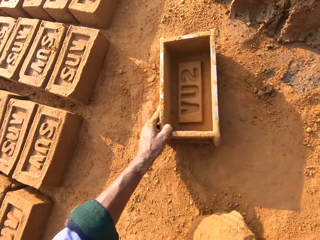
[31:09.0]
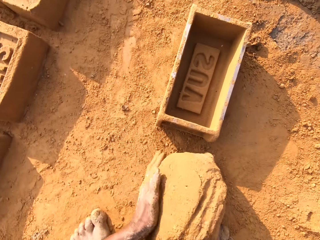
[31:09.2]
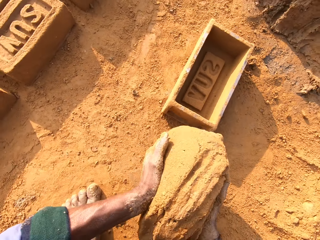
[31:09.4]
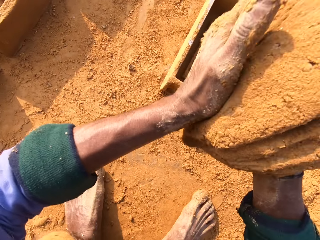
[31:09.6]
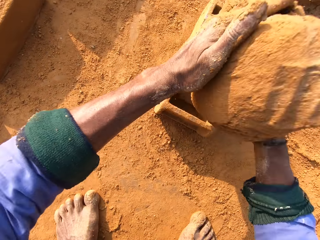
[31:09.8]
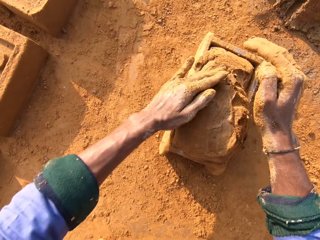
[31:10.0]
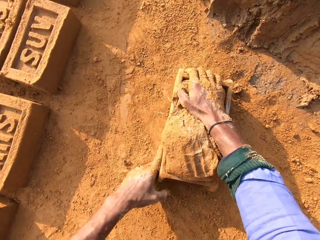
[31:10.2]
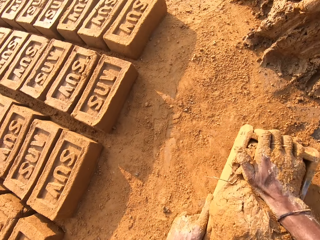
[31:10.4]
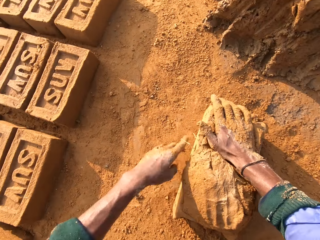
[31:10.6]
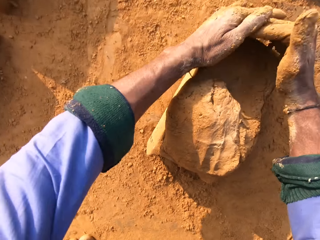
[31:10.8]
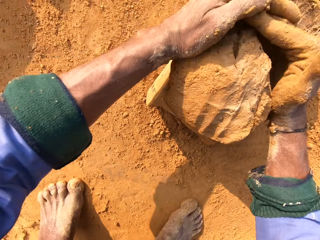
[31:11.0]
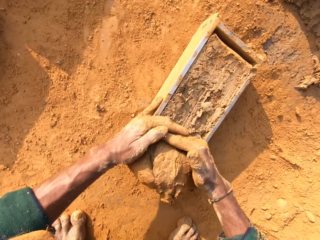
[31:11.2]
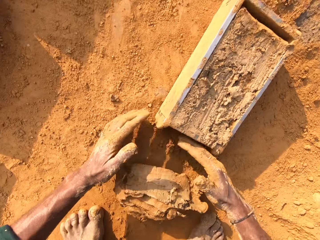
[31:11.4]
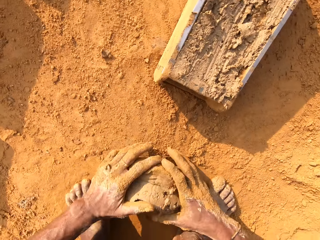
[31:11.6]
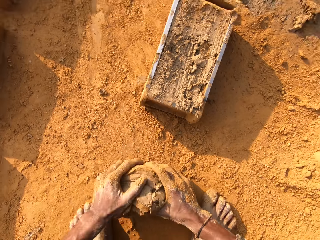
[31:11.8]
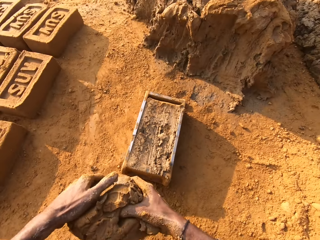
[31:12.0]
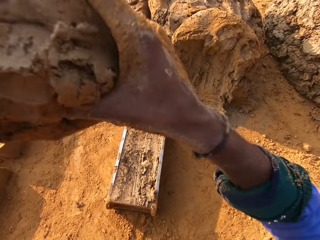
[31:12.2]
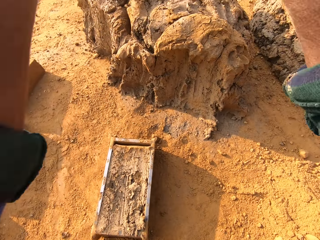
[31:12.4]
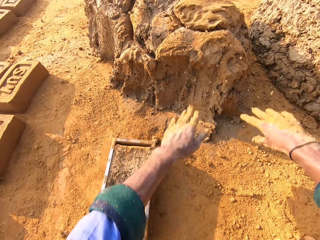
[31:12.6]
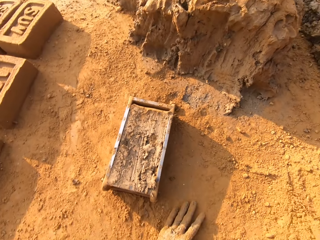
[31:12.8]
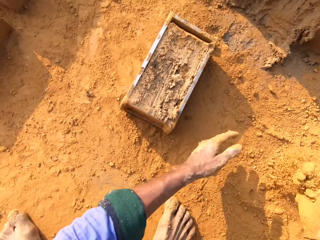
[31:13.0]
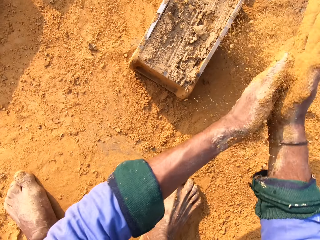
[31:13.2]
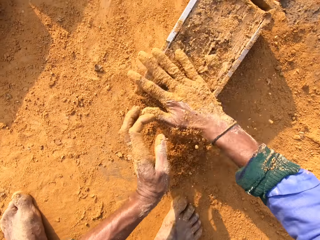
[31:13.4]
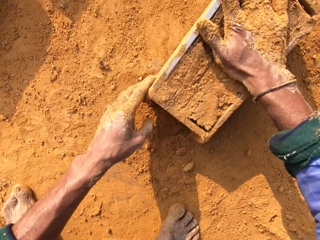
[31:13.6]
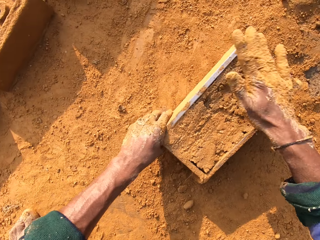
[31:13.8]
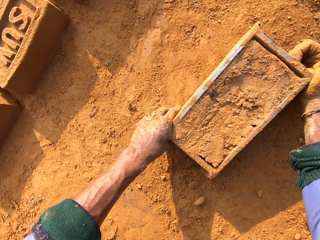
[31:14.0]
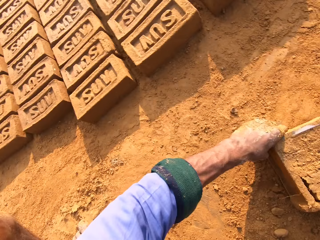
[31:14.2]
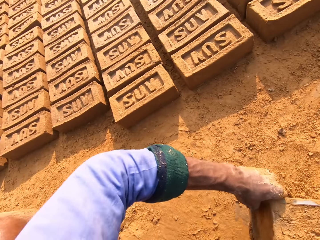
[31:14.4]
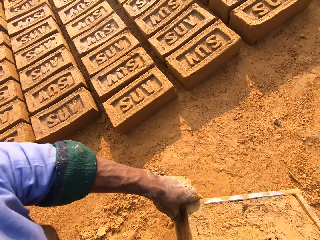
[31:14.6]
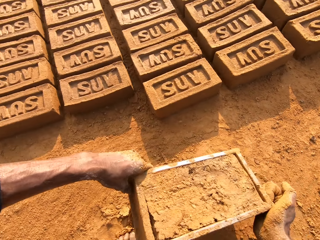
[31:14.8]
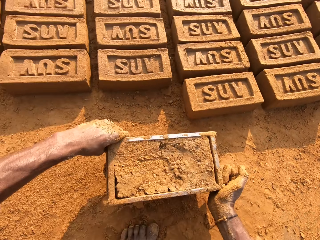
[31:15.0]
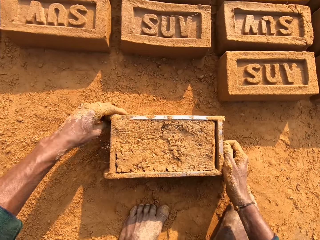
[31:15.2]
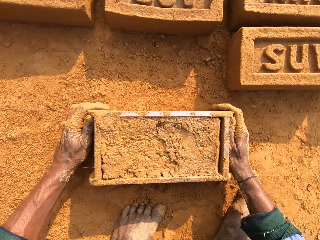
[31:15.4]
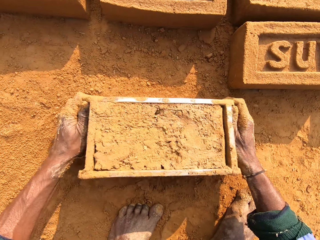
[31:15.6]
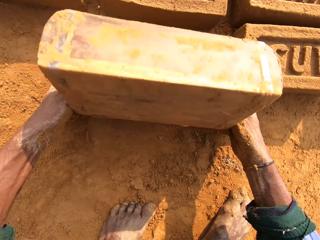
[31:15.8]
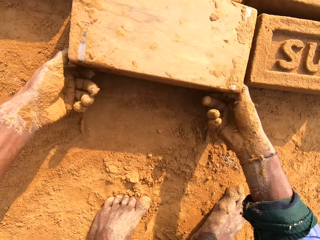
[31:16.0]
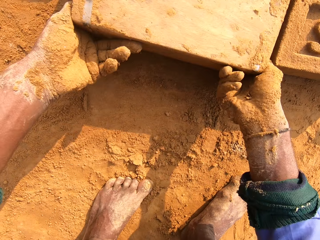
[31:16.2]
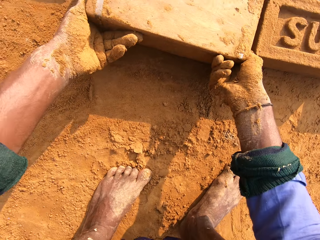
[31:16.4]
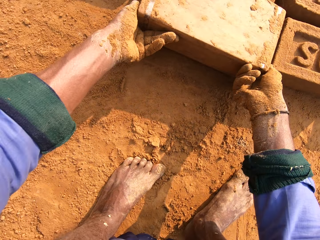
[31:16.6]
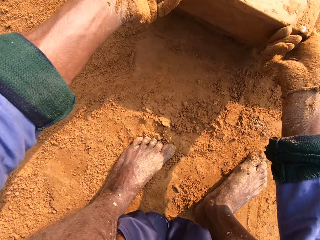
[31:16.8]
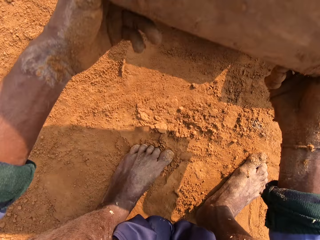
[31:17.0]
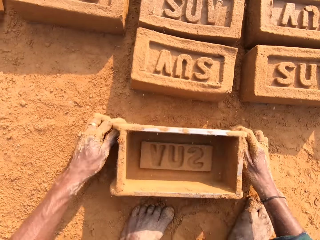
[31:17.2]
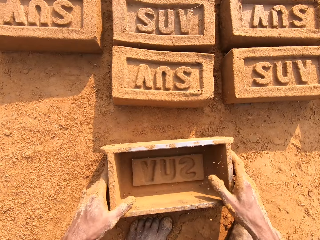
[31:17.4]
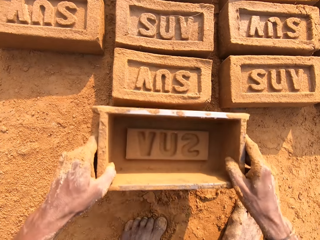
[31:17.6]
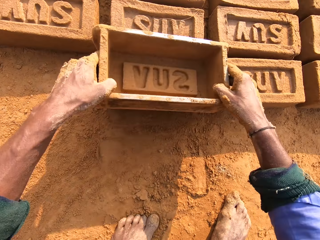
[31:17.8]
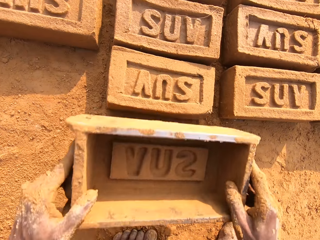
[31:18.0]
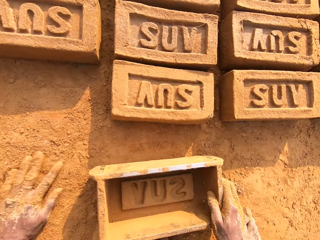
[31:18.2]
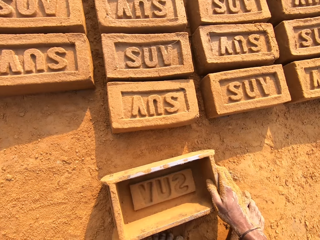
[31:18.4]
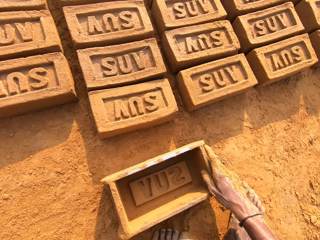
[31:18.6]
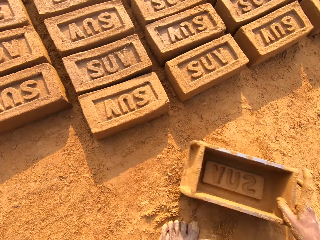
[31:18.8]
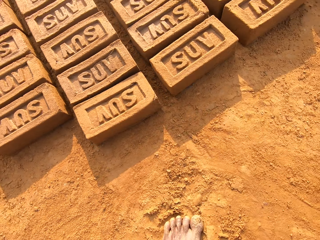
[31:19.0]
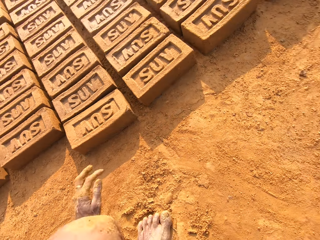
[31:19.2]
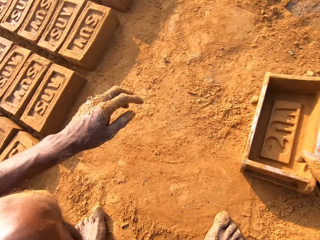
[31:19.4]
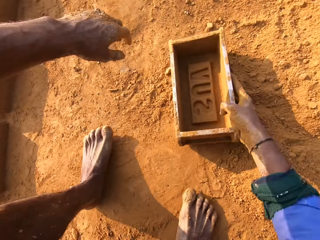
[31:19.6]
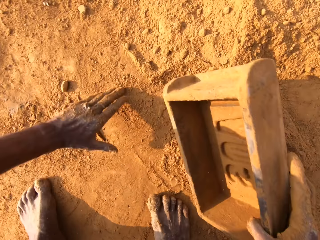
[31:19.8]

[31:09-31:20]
The camera wearer picks the brick mold and pulls the brick mold closer. They put molding clay in the brick mold. They press the mud, cut the mud, and remove extra molding clay from the brick mold. They pick the mud and throw the mud. They pick the soil, cover the brick mold with soil, and spread the soil on the mud. They pick the brick mold and put the brick mold on the ground. They flip the brick mold on the ground. They remove the mud brick.

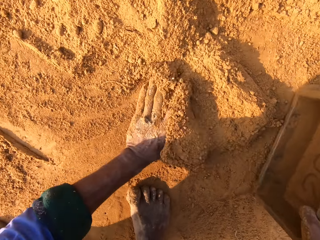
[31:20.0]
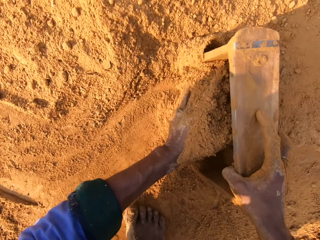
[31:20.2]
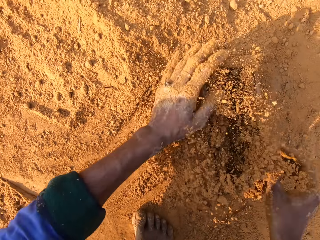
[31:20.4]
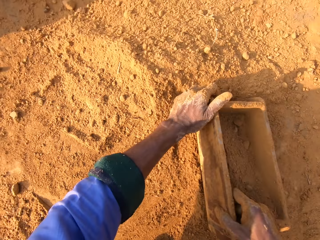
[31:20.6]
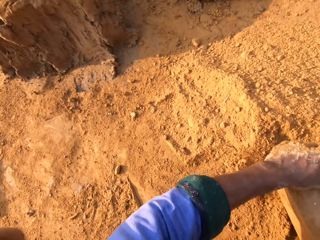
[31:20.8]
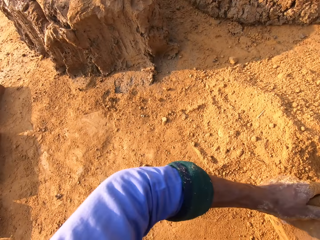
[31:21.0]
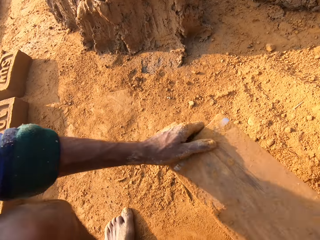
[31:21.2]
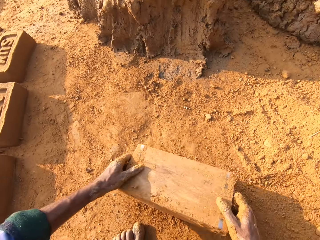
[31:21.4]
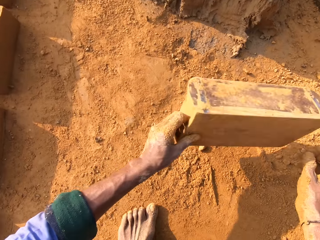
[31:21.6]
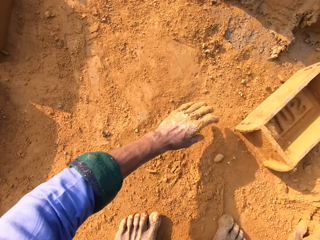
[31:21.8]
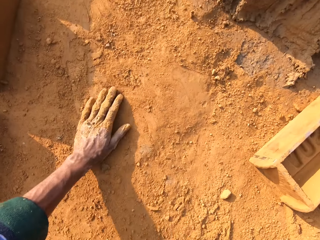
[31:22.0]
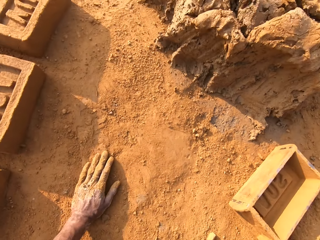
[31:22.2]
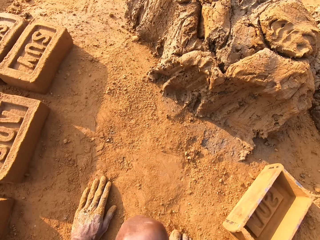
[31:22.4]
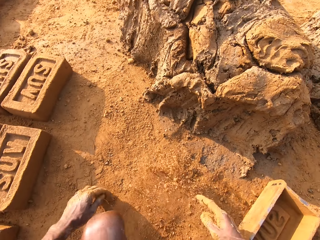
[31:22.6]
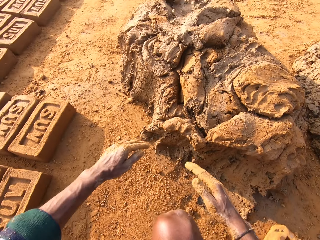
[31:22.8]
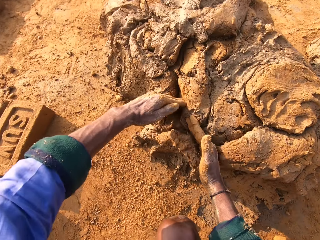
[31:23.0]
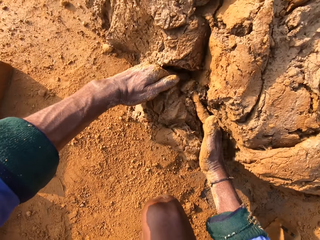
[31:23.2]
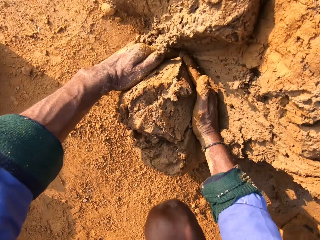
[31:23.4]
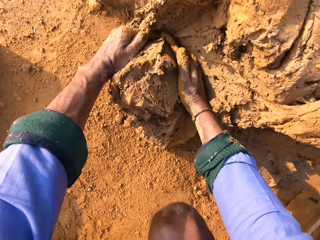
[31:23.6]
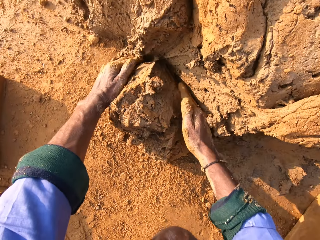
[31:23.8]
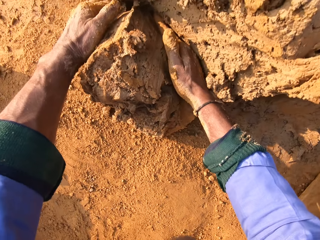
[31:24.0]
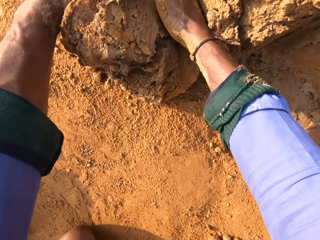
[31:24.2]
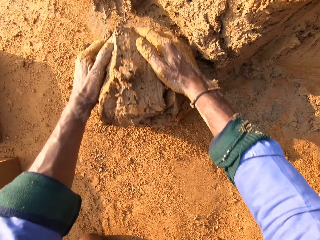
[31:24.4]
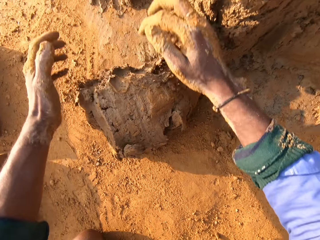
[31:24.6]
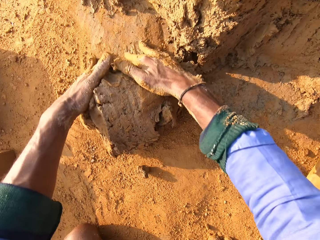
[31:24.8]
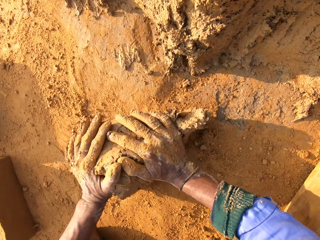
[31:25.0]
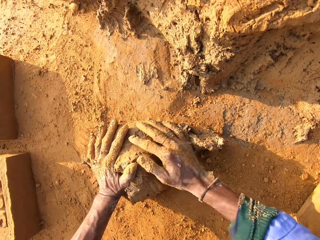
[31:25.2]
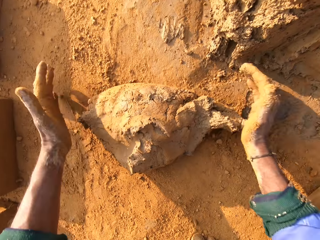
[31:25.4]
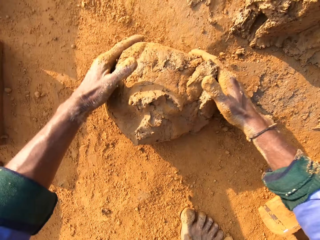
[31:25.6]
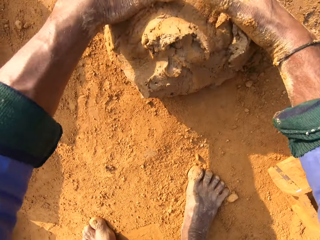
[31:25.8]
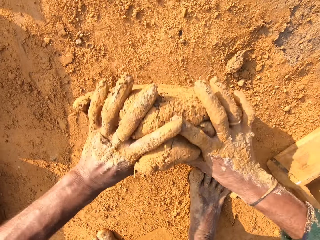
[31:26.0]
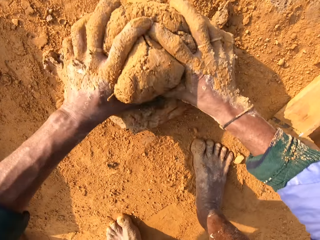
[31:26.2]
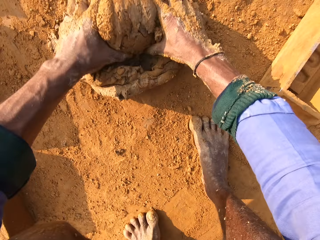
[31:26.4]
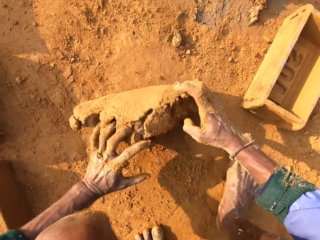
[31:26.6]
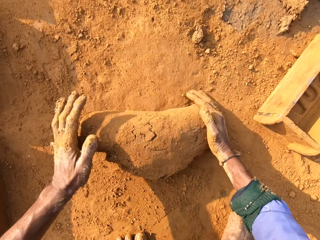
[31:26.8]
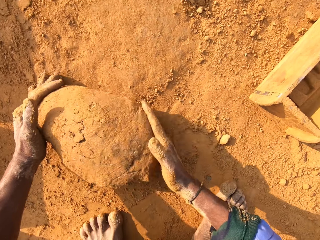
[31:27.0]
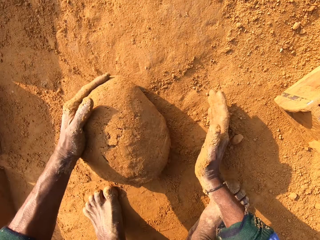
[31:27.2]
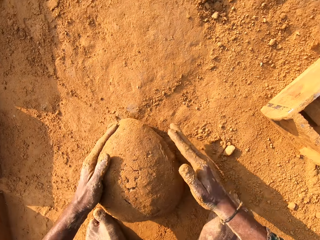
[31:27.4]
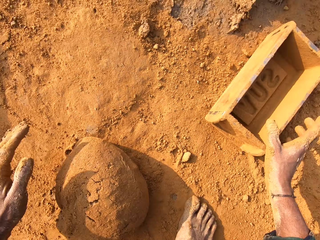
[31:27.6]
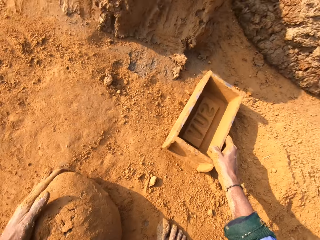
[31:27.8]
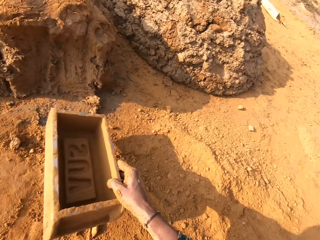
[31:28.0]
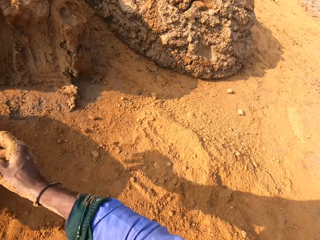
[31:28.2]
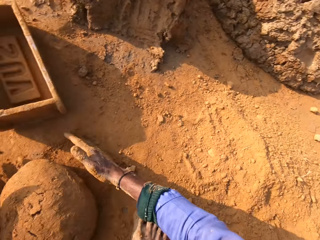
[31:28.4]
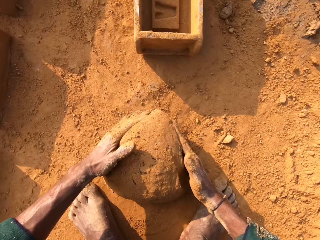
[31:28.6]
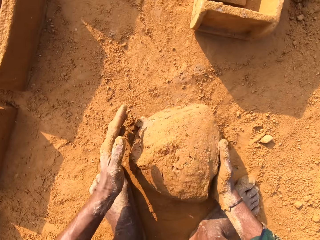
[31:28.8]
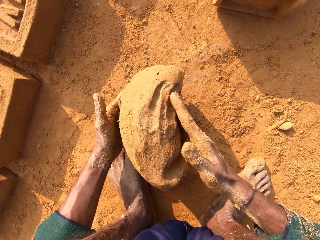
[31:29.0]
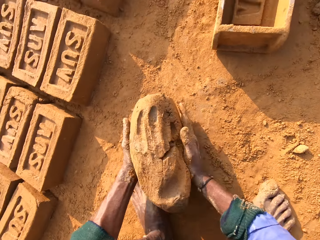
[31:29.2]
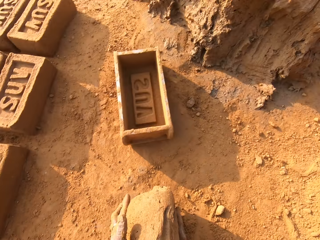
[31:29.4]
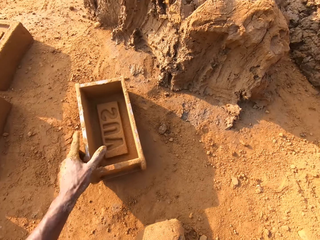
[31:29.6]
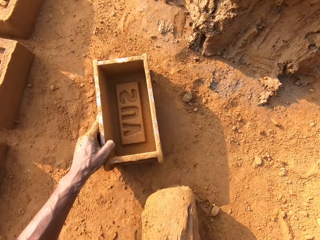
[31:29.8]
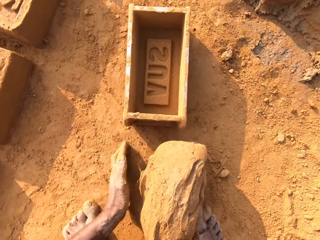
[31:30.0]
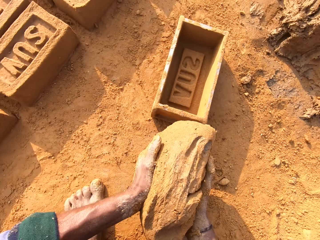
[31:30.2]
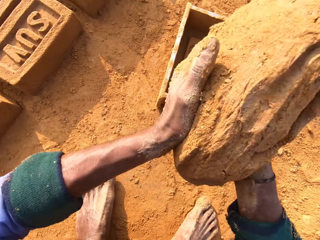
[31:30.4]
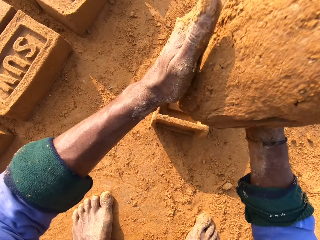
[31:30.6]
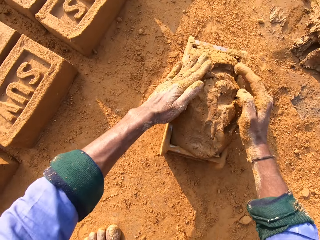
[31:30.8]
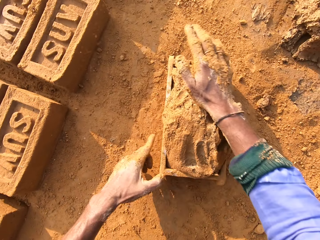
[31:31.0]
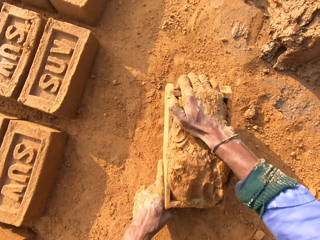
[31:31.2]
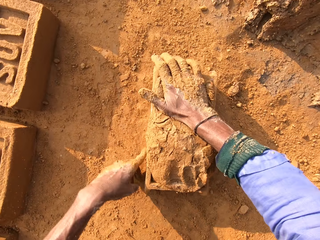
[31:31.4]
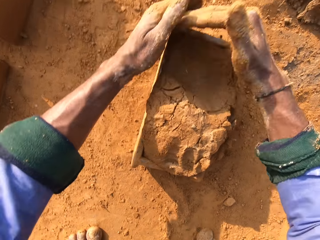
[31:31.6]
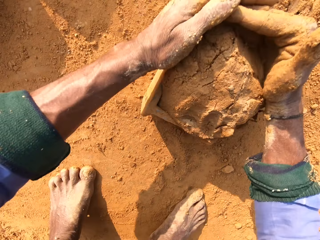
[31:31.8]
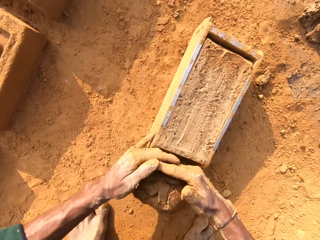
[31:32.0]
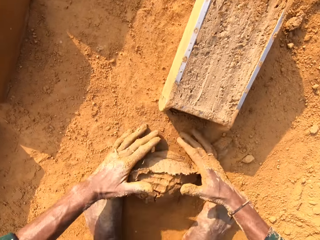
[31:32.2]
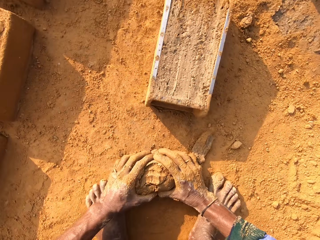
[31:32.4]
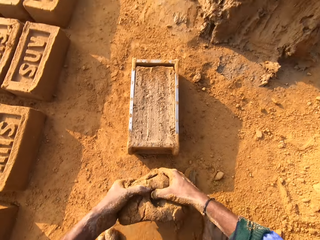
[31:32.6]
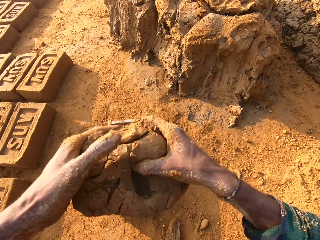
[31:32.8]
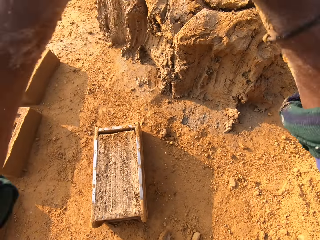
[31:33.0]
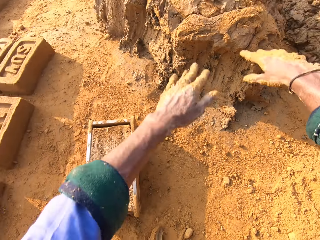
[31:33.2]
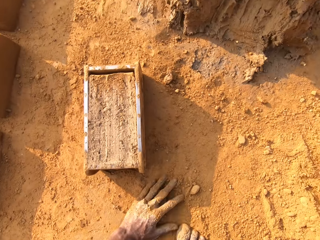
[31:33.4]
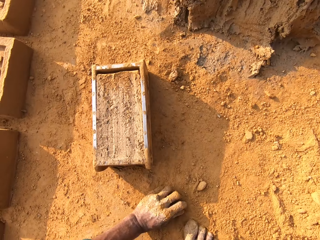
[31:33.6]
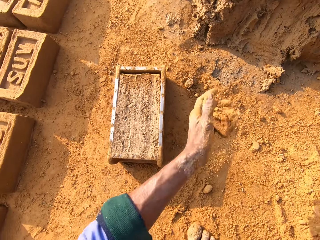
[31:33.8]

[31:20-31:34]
The camera wearer puts soil to the brick mold and collects soil with the brick mold. They pour the soil. They throw the brick mold. They touch the soil, cut the mud, and scoop molding clay. They roll the molding clay on the floor. They pick the brick mold, pick the mud, pick the brick mold again, and pull the brick mold closer. They press the mud and put the molding clay in the brick mold. They cut the mud and remove extra molding clay from the brick mold. They pick the mud and throw the mud.
